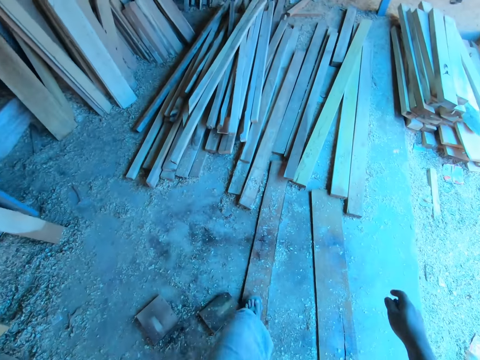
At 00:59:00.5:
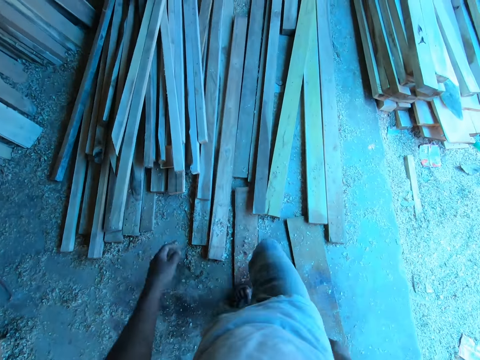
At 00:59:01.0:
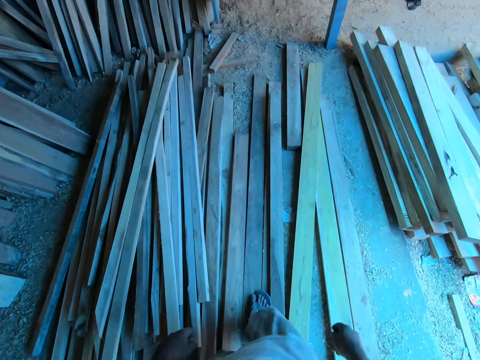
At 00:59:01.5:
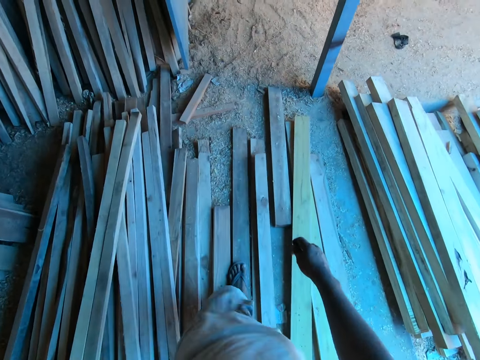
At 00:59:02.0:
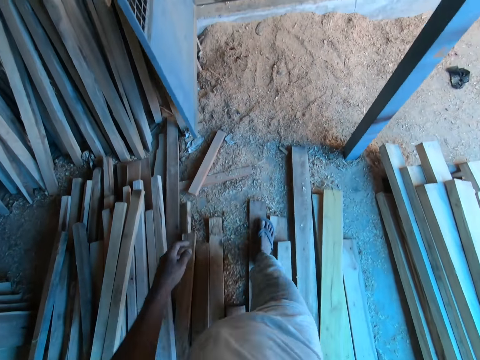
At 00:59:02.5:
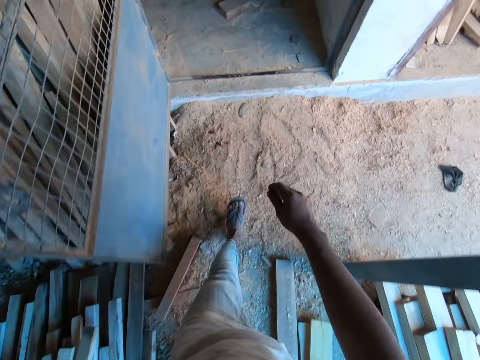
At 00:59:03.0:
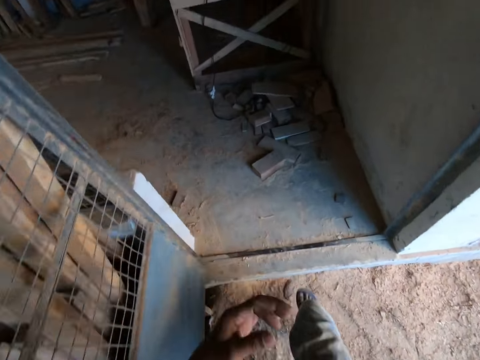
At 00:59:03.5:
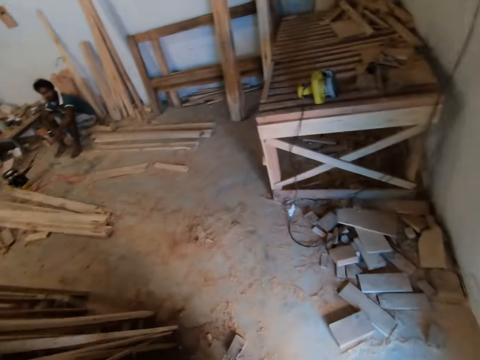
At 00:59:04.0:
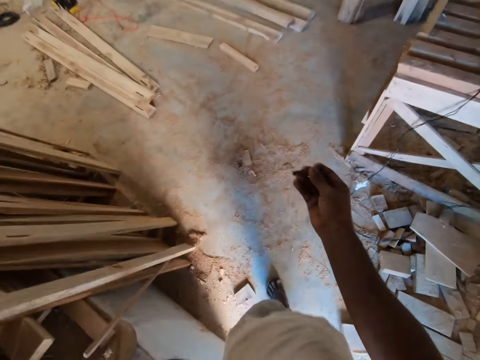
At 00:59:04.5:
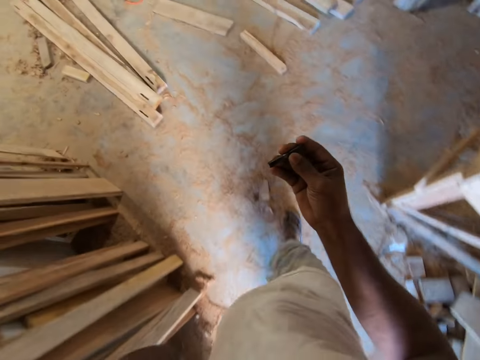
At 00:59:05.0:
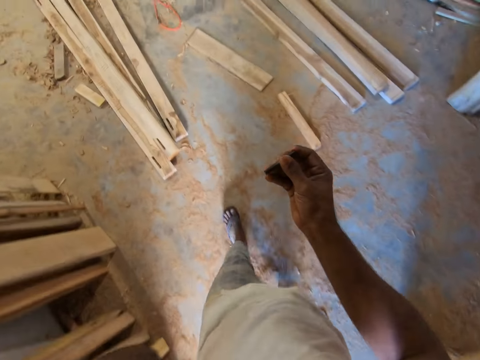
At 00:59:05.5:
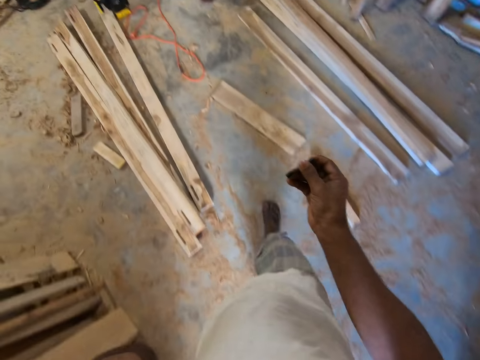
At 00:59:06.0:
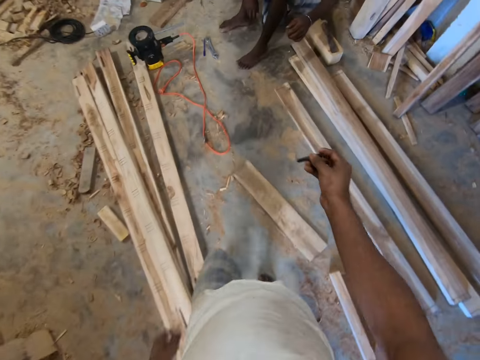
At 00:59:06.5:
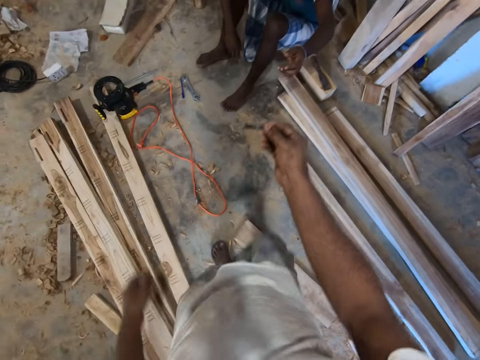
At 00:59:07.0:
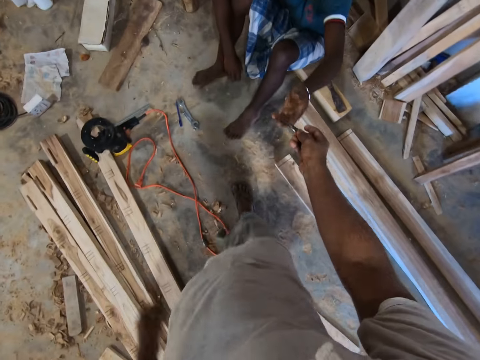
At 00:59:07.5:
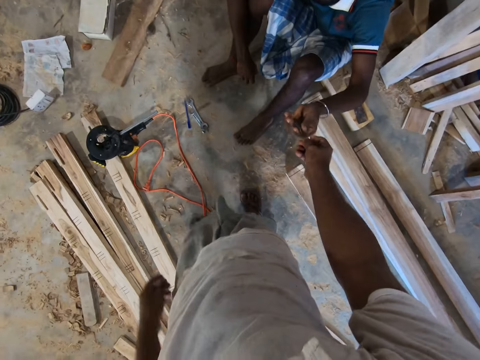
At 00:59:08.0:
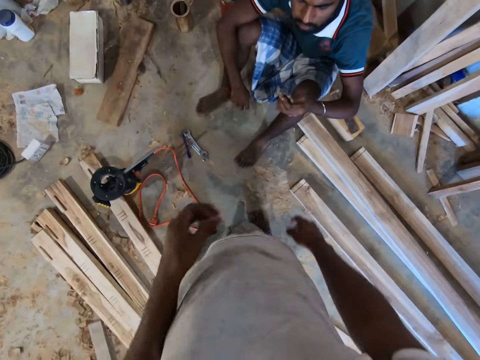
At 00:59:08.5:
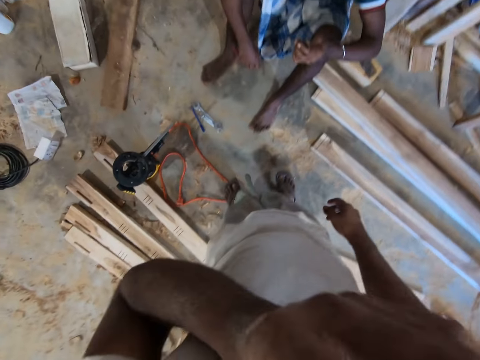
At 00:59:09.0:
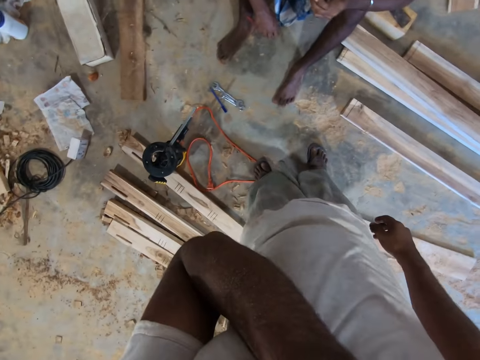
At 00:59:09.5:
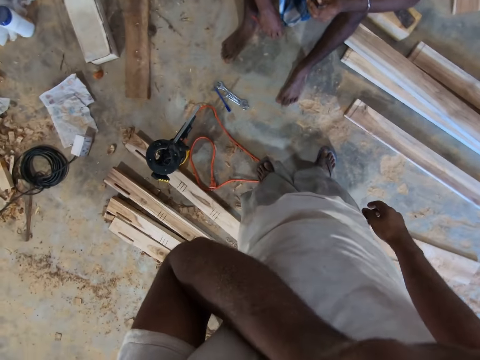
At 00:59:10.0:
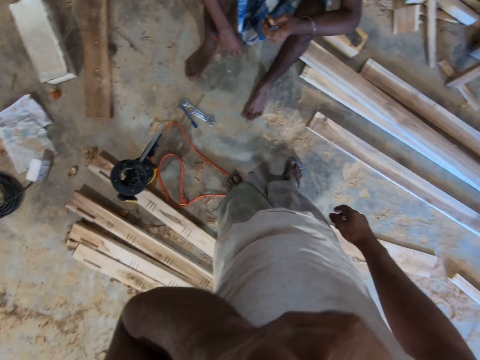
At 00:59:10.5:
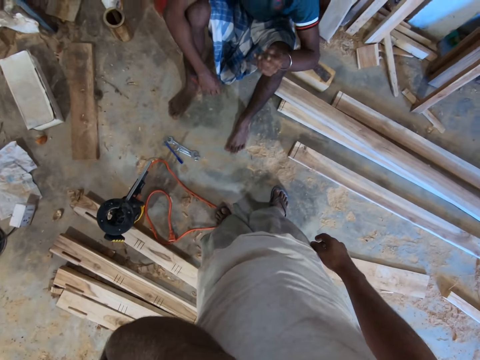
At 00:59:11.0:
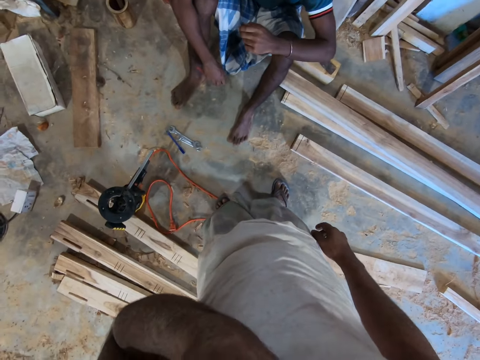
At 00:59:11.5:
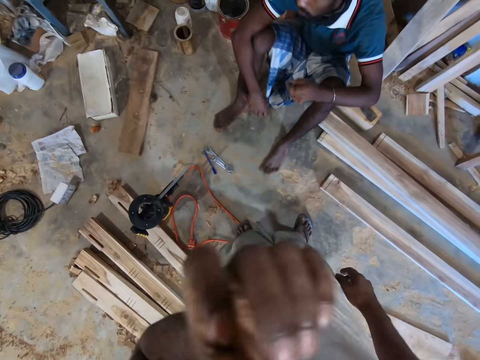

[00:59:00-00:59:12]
The camera wearer talks to a man. The man collects the flash drive from the camera wearer with his left hand. The camera wearer passes the flash drive to the man with his right hand. He touches his face with his left hand. The man talks to the camera wearer. The camera wearer touches the camera.

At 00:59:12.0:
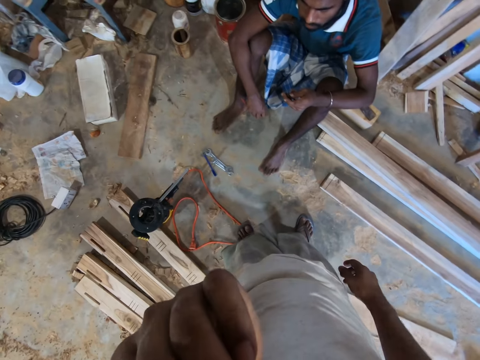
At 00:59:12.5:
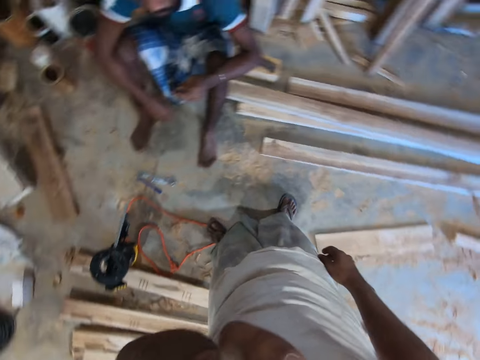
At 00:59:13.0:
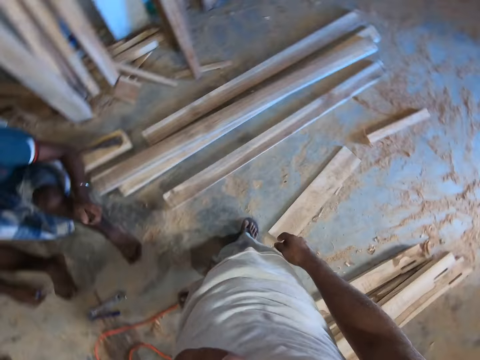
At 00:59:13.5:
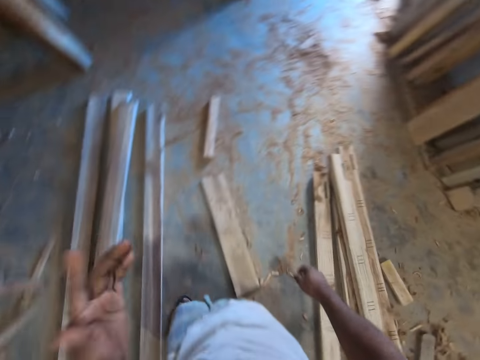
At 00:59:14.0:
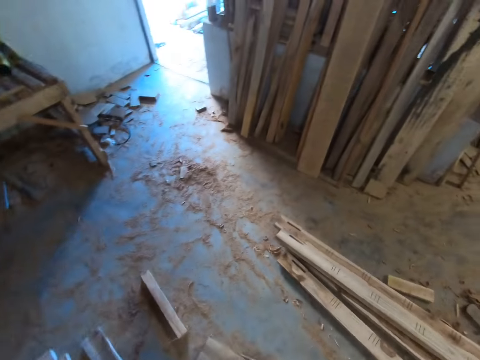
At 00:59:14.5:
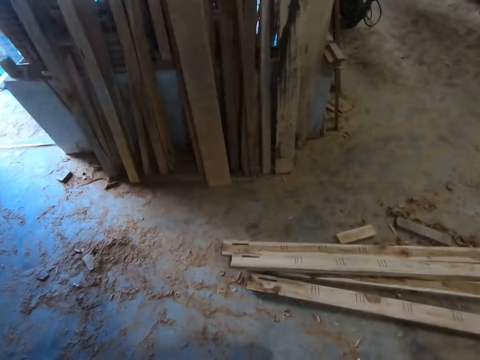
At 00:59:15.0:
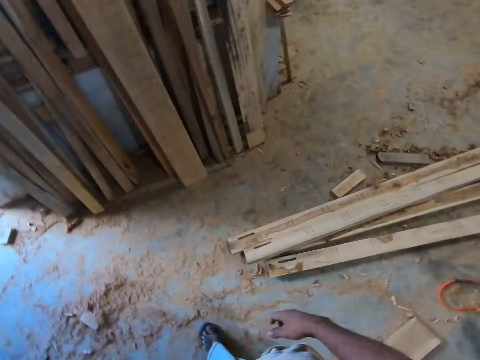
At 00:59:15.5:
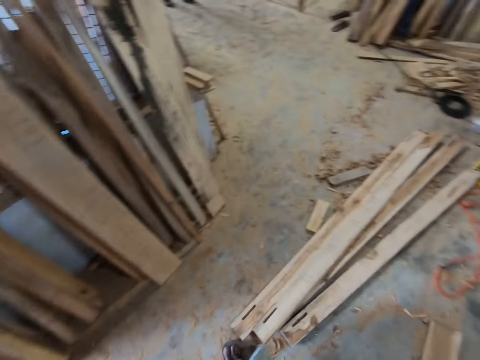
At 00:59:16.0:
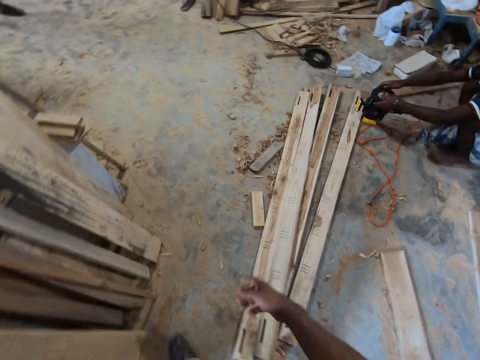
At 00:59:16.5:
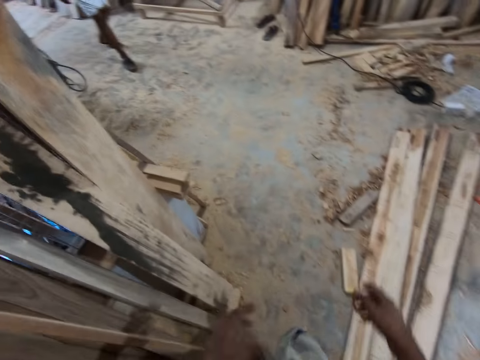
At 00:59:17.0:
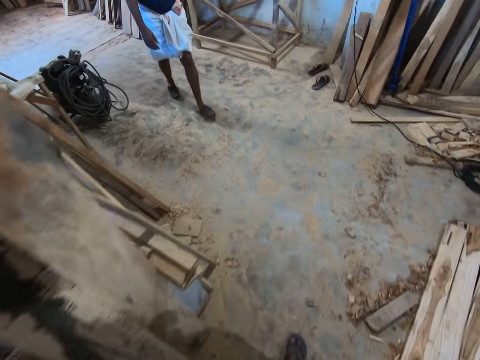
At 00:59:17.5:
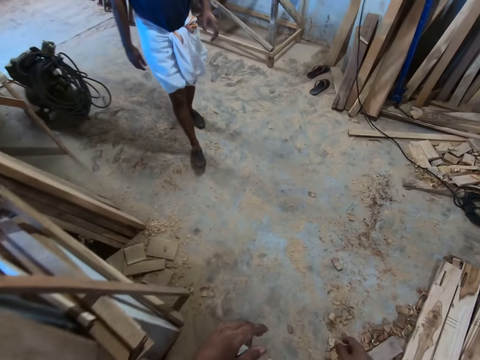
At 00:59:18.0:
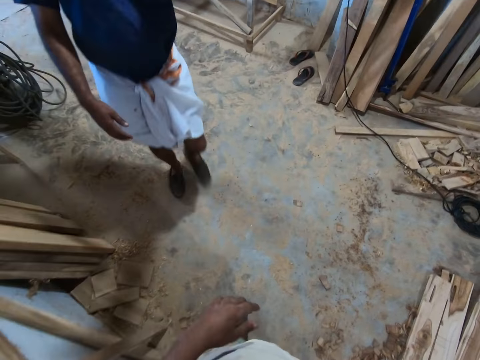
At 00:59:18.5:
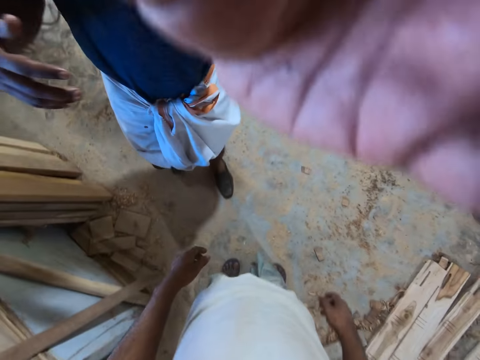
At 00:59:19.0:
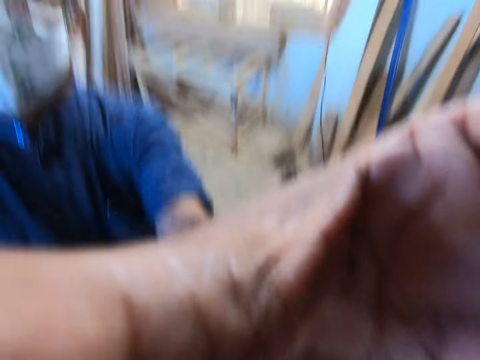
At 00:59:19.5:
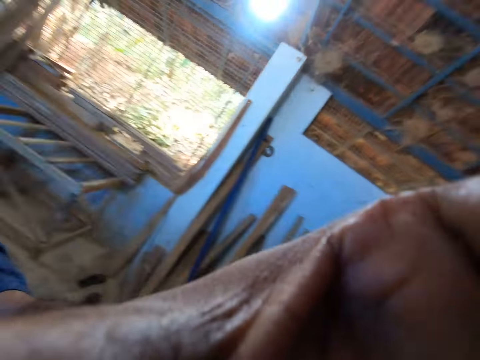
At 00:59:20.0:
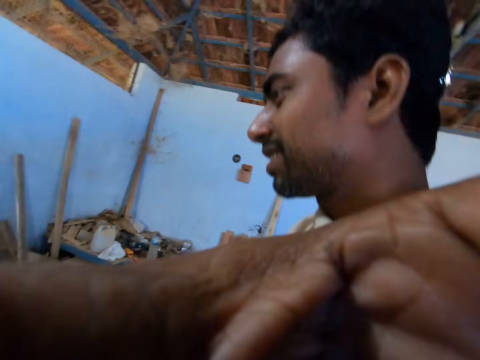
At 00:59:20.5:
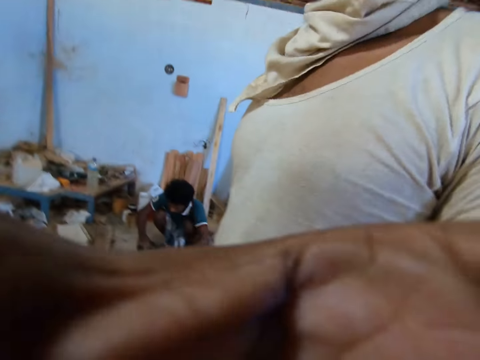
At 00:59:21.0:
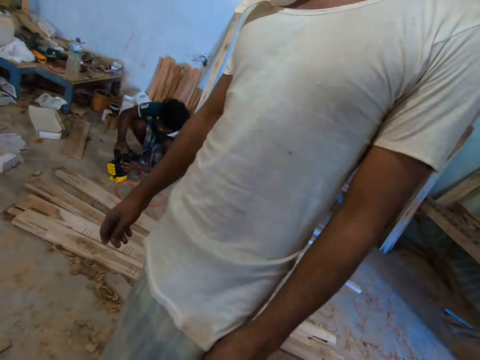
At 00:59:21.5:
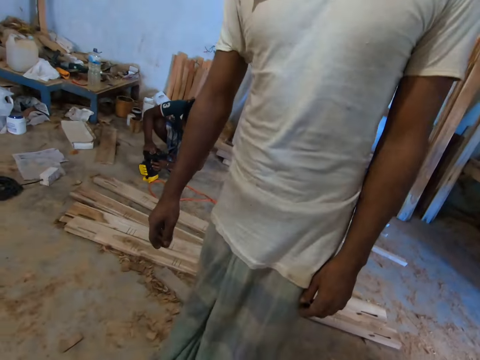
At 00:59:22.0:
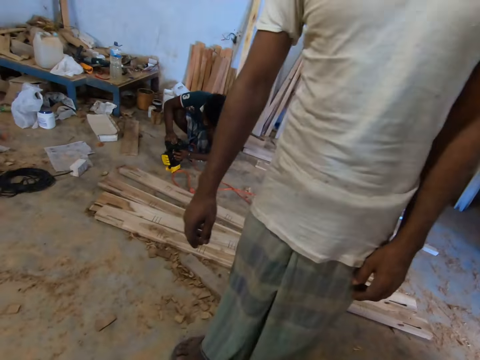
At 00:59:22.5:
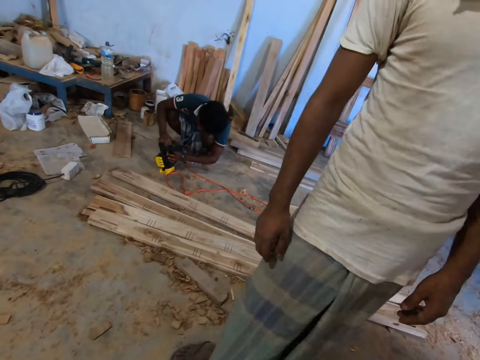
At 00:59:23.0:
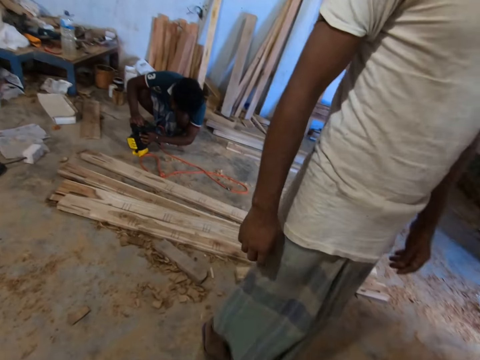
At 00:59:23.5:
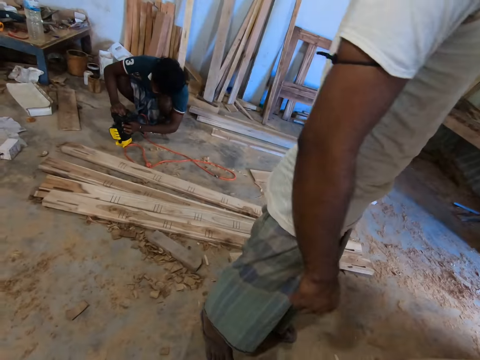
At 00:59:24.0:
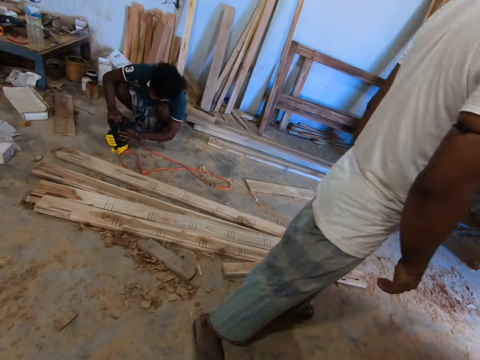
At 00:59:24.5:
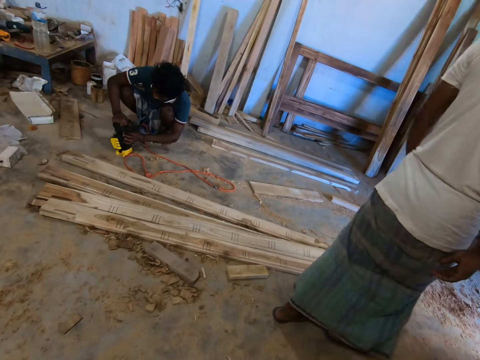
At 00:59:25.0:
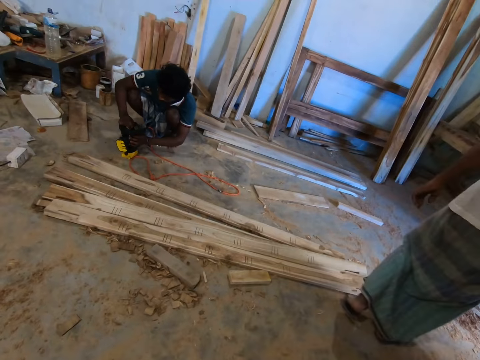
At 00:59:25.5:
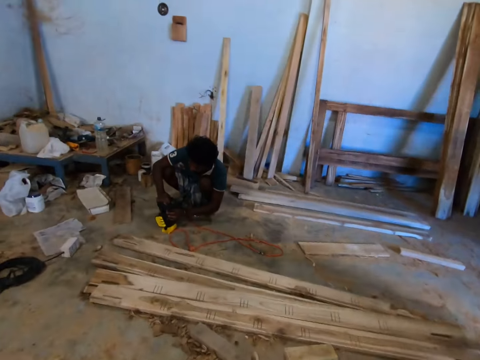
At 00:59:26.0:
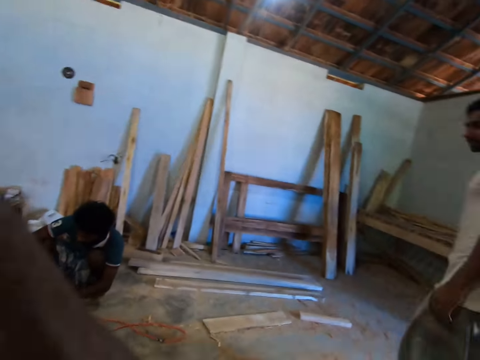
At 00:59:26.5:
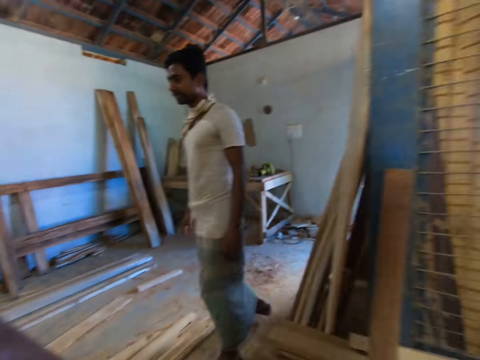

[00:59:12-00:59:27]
The camera wearer walks away from the first man. Another man walks towards the camera wearer. The second man removes the camera from the camera wearer. The second man touches the camera on the camera wearer's head with his left hand. The second man talks to another man. The first man examines a wood machine on the floor with his hands. The third man talks to the second man. The third man walks away from the camera wearer. The camera wearer adjusts the camera on his head with his left hand. The third man walks towards the first man.
